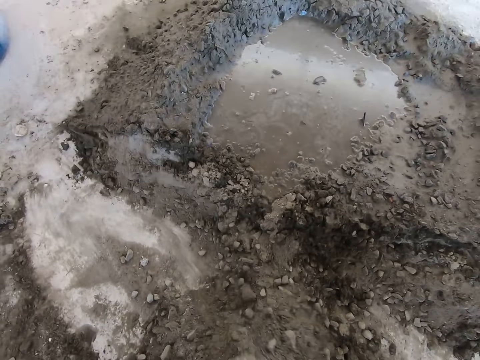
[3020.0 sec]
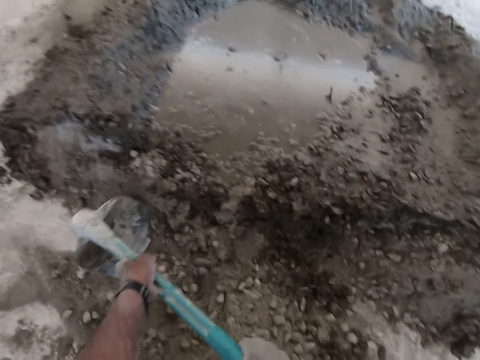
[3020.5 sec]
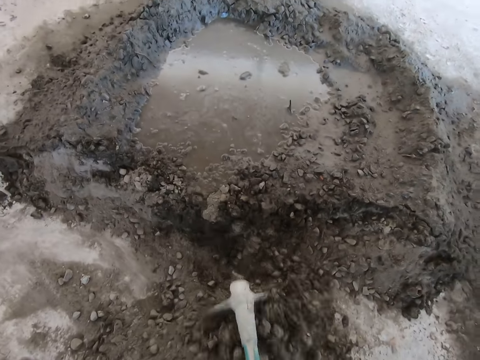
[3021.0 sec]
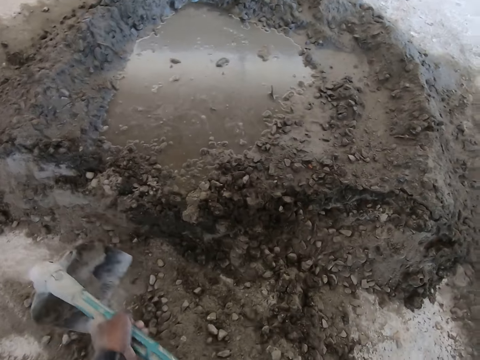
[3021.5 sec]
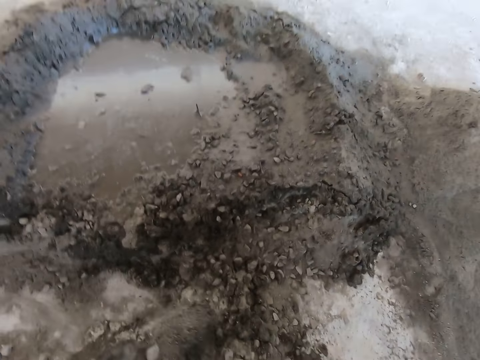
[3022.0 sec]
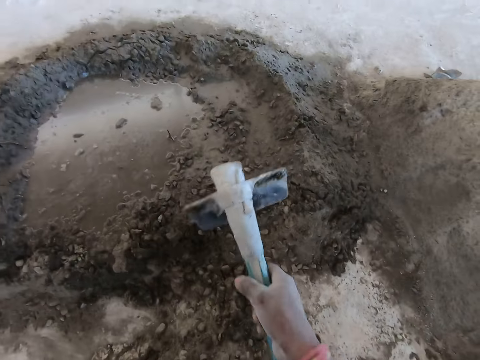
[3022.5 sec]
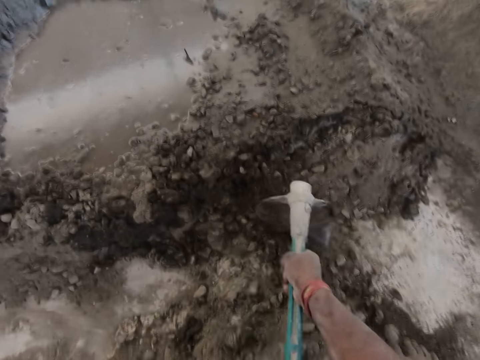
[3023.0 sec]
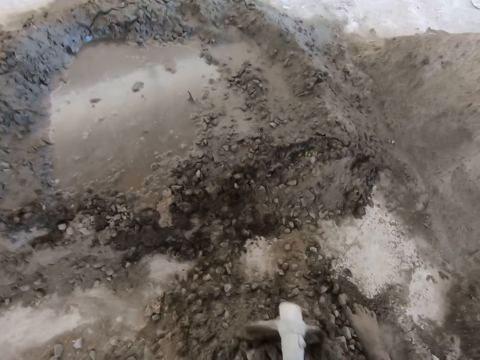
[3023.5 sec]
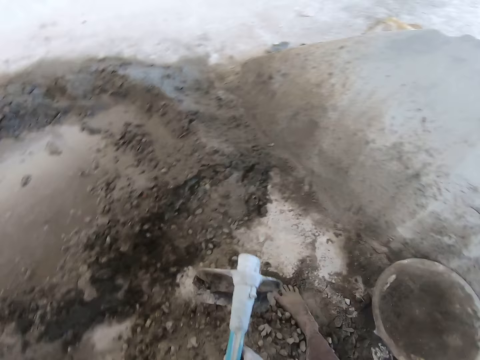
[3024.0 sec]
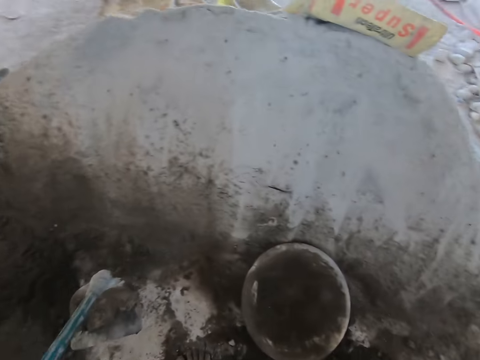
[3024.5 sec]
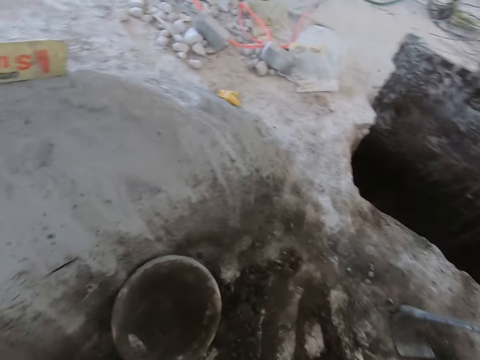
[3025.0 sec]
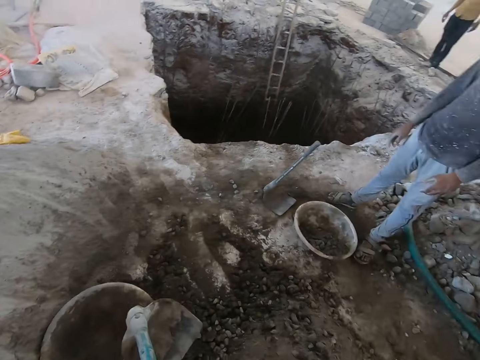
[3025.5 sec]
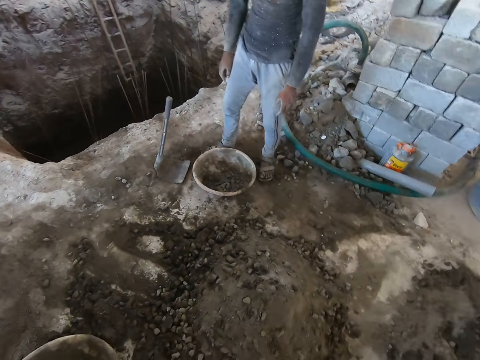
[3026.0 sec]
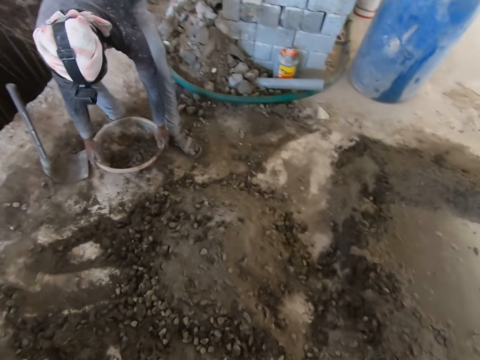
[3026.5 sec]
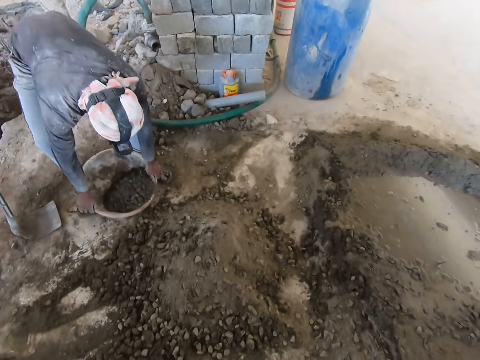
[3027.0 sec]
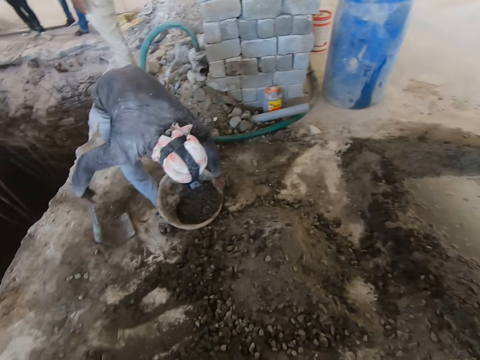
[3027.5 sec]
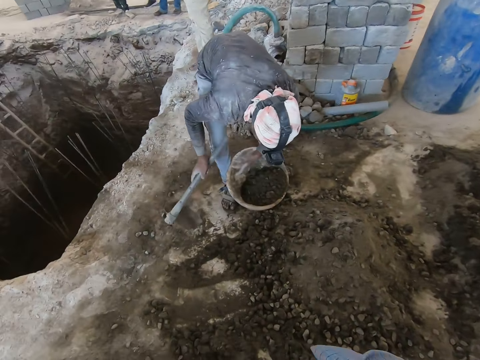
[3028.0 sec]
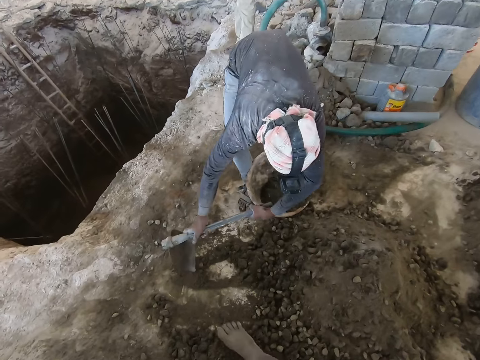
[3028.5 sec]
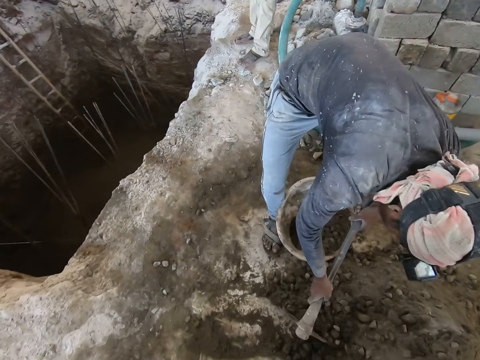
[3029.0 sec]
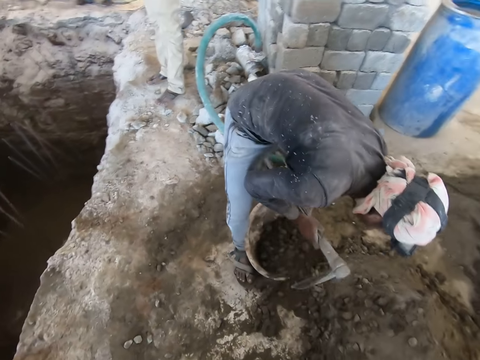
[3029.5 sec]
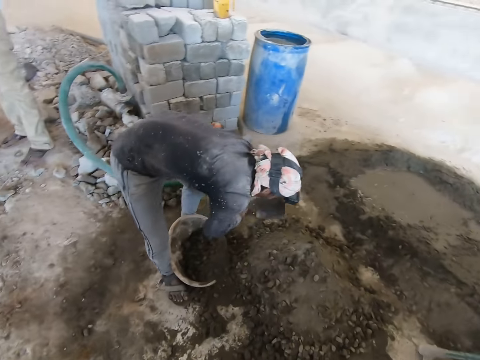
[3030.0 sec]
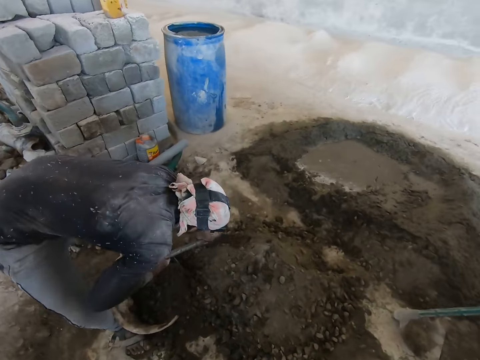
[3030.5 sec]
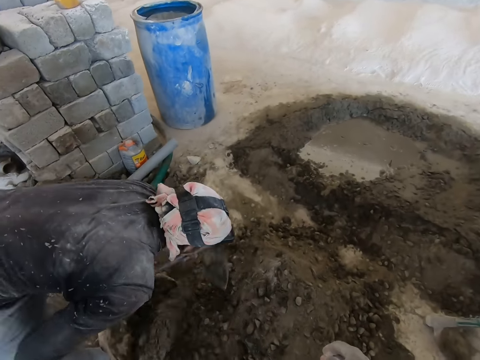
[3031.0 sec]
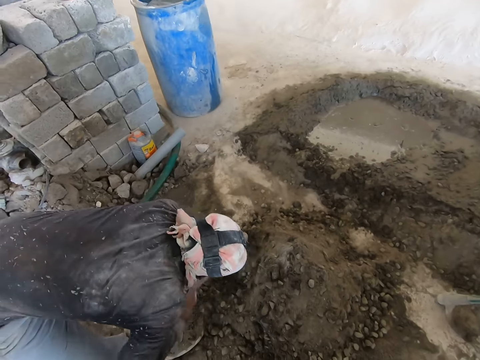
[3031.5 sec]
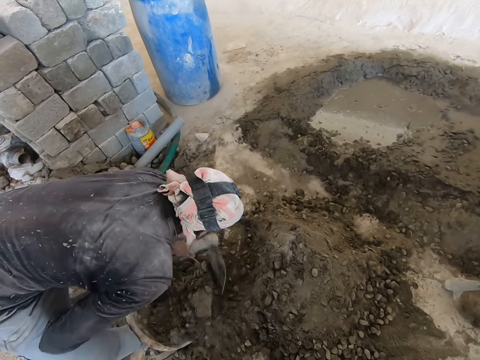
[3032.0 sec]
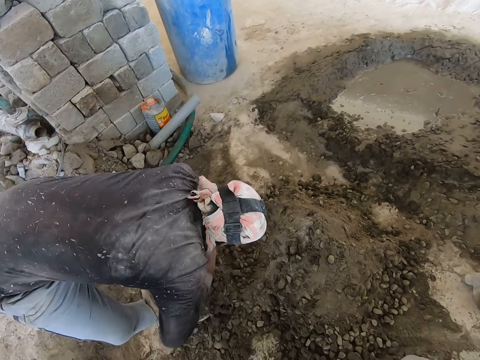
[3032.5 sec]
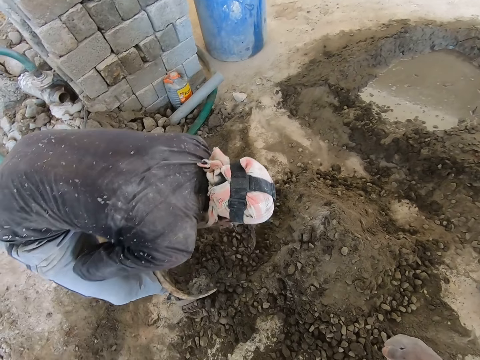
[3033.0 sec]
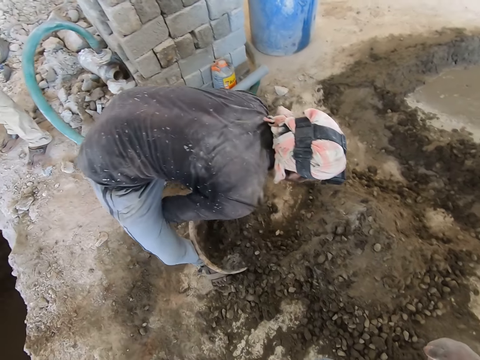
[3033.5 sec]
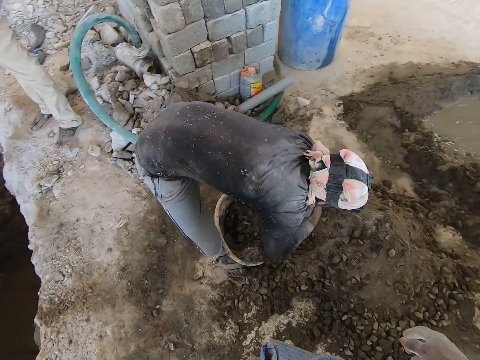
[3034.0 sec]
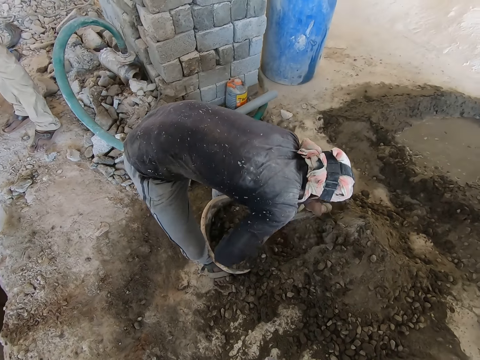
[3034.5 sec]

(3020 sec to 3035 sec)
The man shifts the head pan on the floor with both hands. The camera wearer looks at the man. The man picks up the hoe on the ground with his right hand and packs concrete with the hoe in both hands into the head pan on the floor.

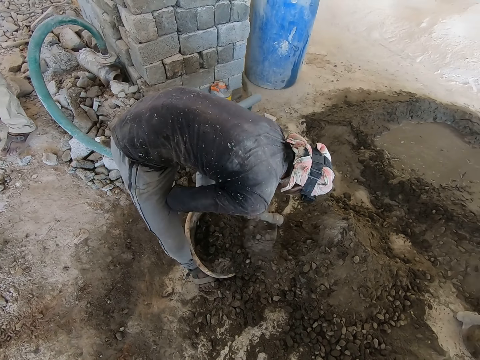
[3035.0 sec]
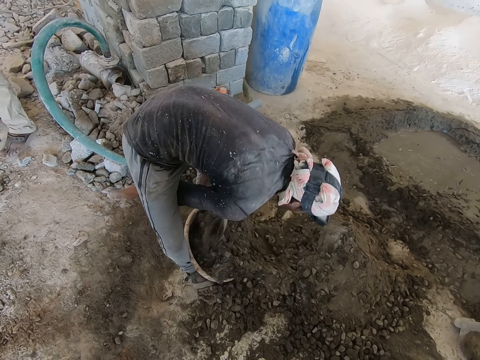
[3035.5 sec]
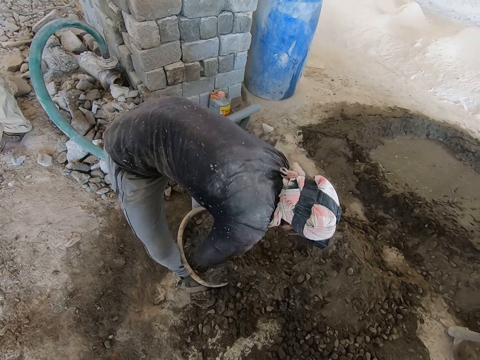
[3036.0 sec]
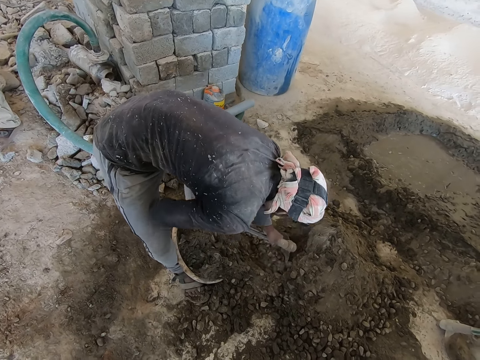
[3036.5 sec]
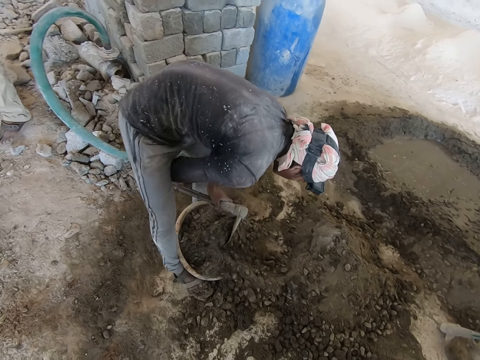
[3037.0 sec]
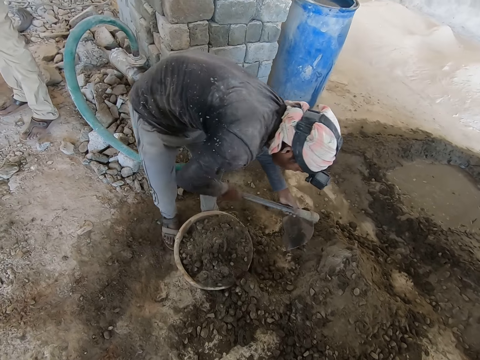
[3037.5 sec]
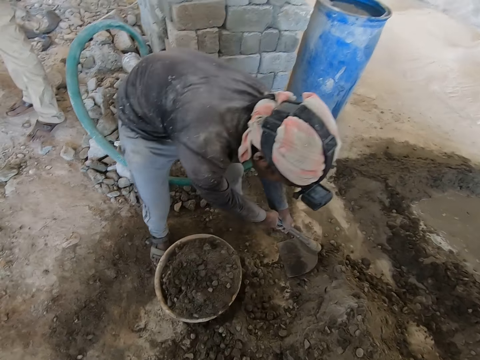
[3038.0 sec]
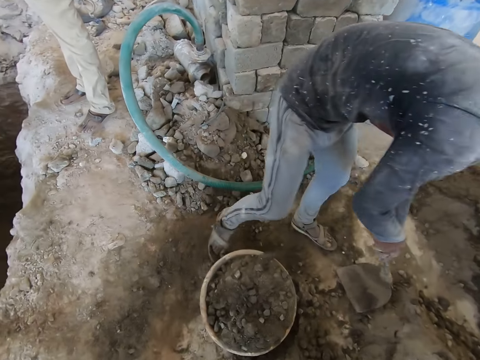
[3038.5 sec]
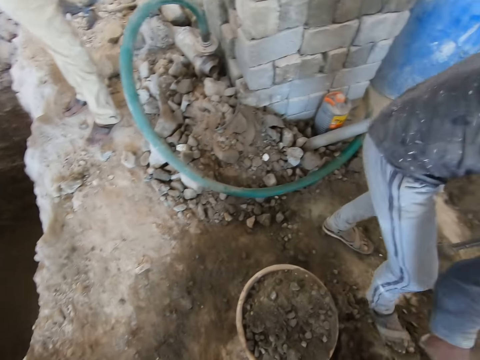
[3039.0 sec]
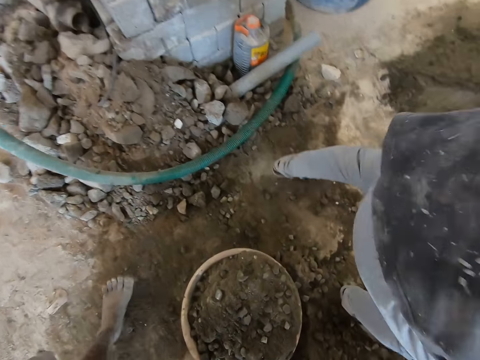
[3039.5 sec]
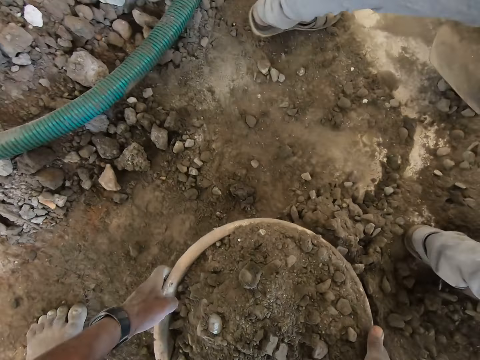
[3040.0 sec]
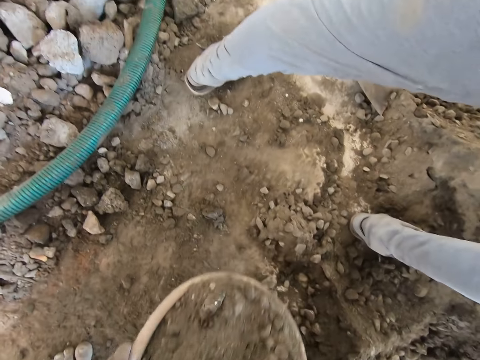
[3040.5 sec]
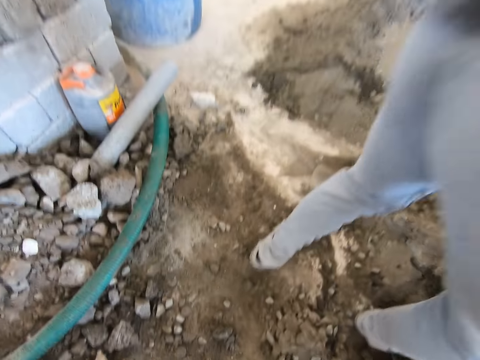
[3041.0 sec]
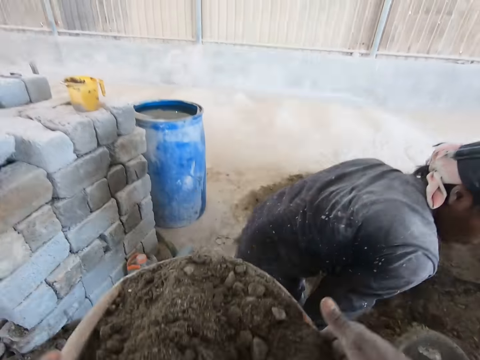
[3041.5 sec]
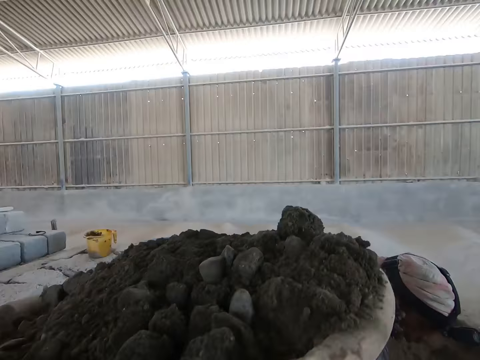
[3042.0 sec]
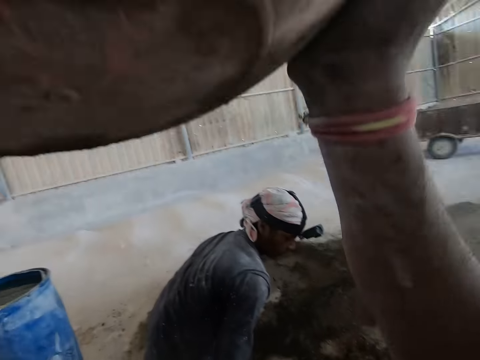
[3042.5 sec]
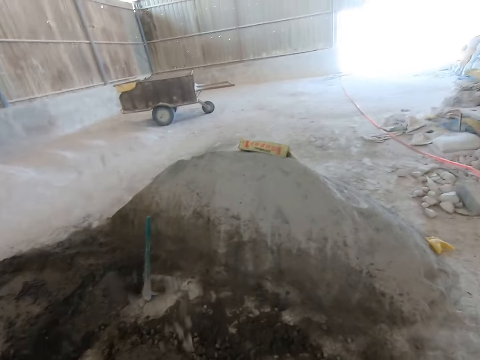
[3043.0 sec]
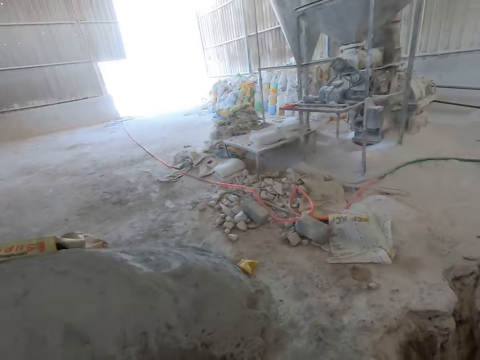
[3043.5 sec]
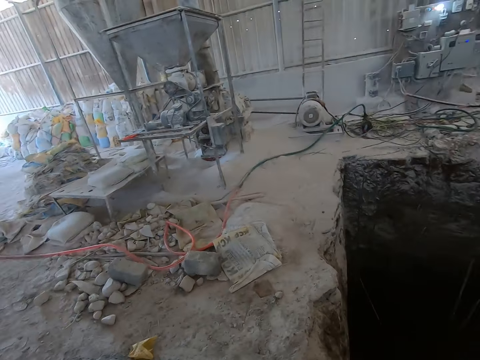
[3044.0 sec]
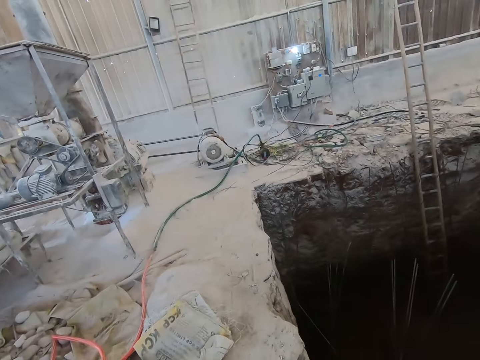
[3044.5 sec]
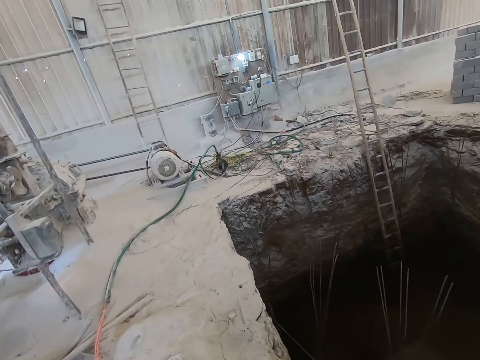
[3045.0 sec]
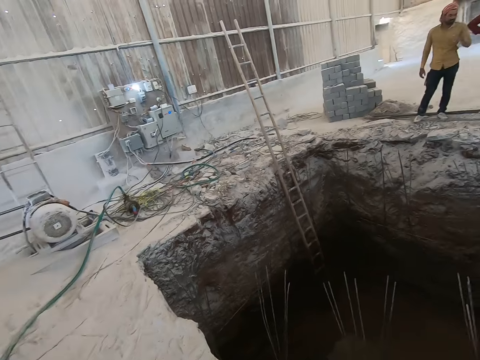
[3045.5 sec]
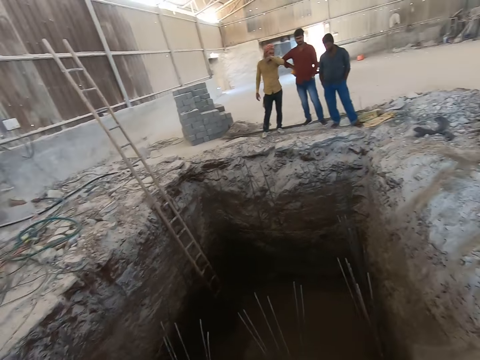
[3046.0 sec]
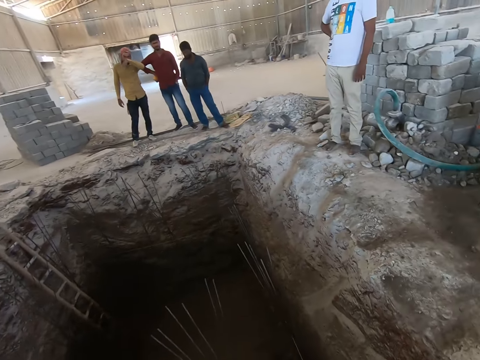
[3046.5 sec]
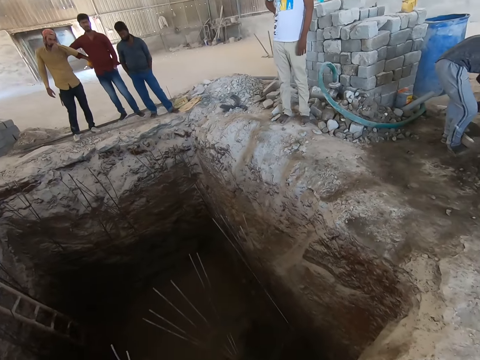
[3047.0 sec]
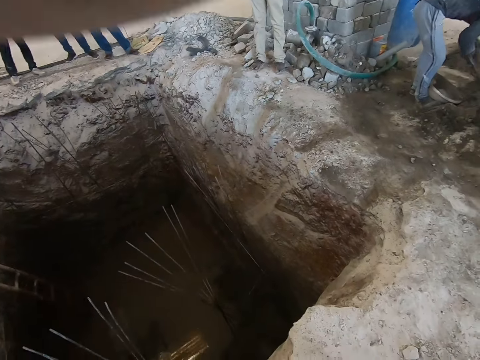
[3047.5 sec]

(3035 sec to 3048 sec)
The man holds the hoe in both hands. The camera wearer carries the head pan or bowl with concrete on the floor with both hands. They put the bowl of cement on top of the head.
